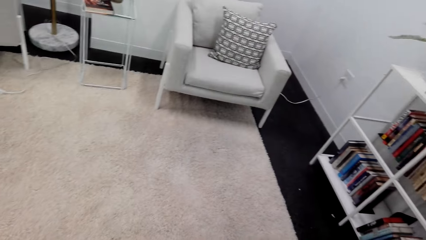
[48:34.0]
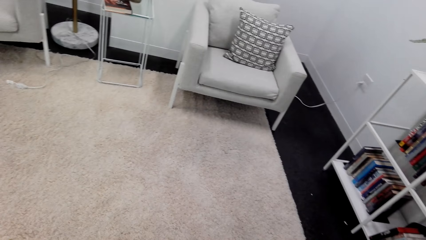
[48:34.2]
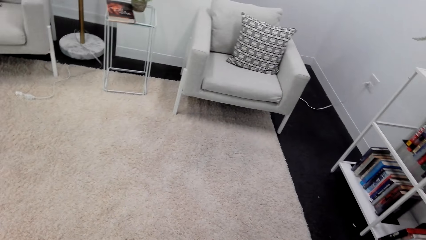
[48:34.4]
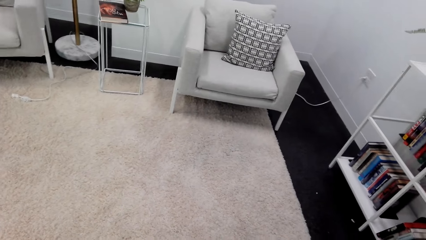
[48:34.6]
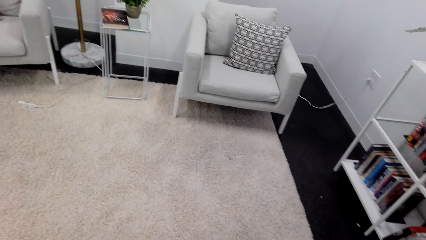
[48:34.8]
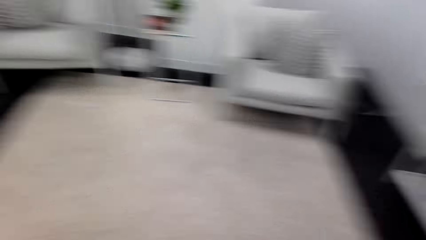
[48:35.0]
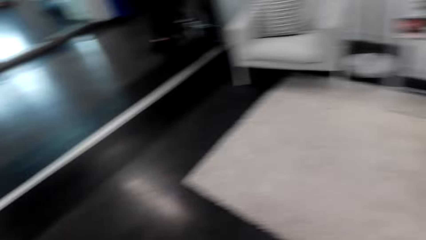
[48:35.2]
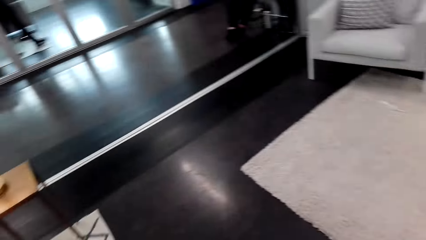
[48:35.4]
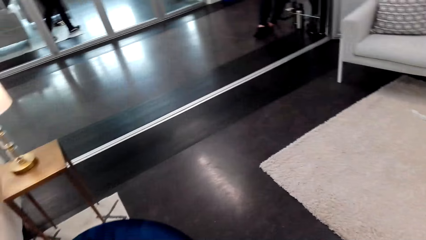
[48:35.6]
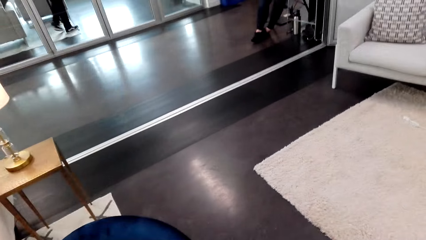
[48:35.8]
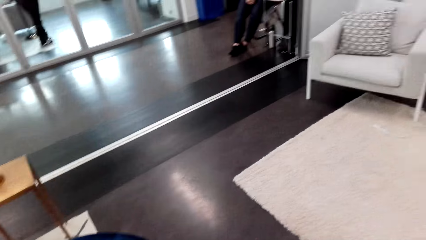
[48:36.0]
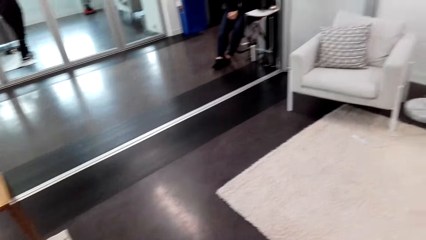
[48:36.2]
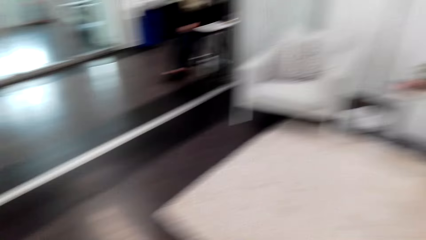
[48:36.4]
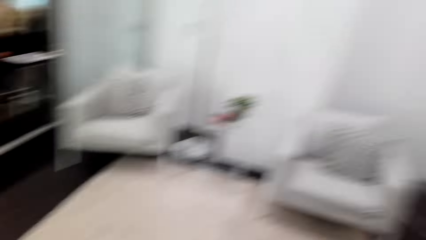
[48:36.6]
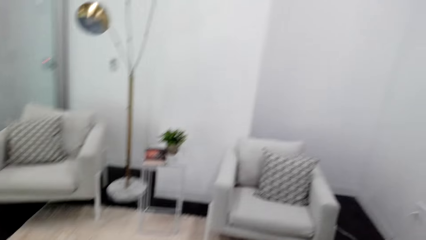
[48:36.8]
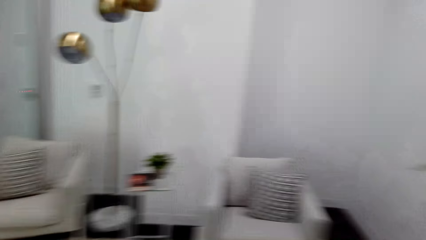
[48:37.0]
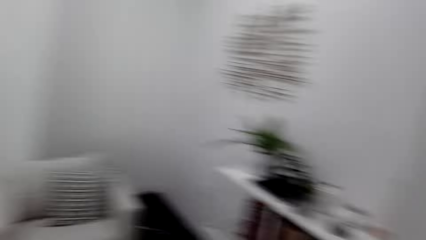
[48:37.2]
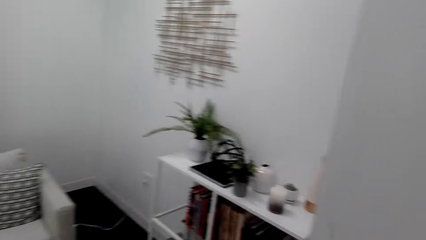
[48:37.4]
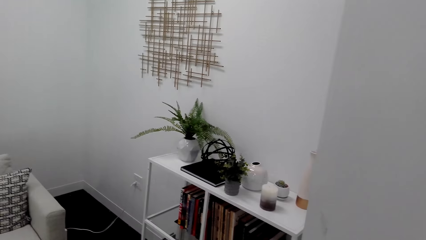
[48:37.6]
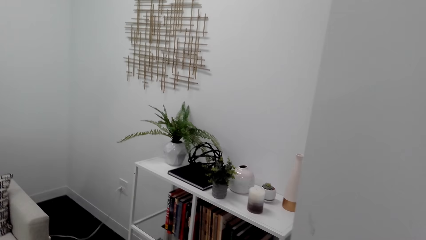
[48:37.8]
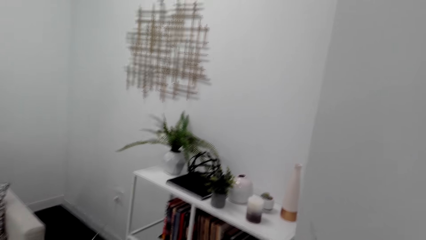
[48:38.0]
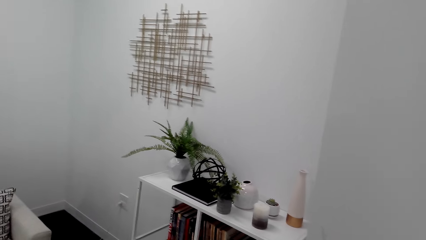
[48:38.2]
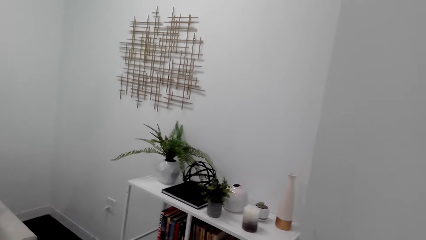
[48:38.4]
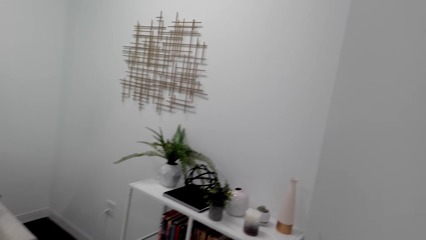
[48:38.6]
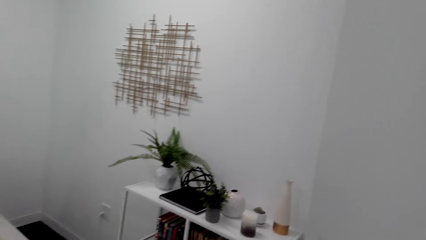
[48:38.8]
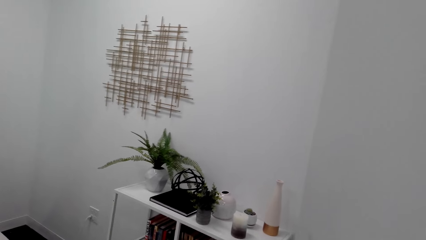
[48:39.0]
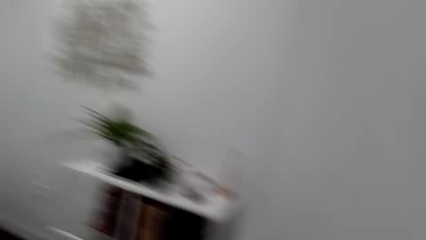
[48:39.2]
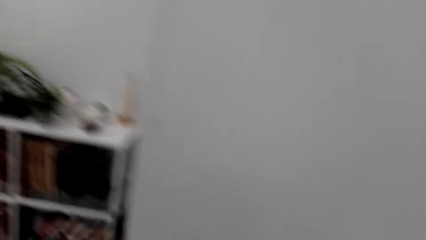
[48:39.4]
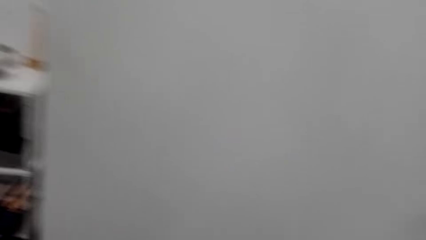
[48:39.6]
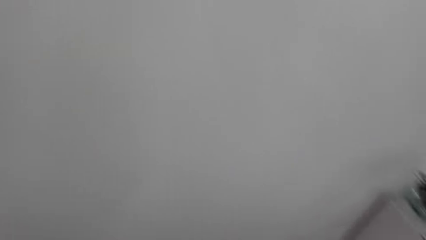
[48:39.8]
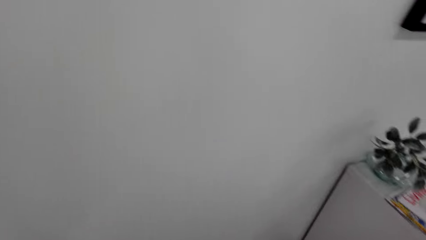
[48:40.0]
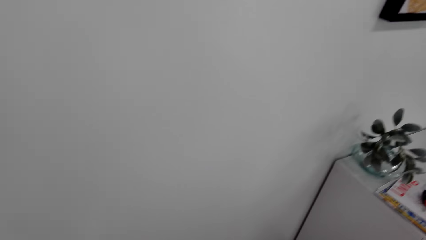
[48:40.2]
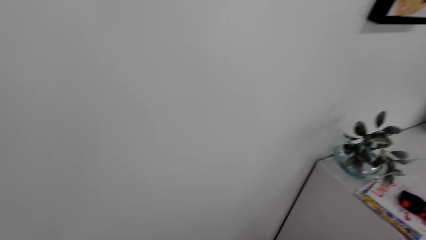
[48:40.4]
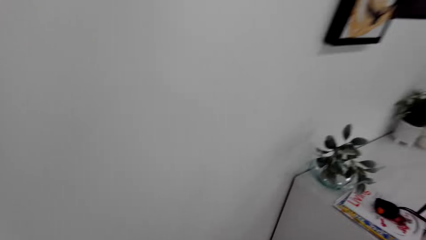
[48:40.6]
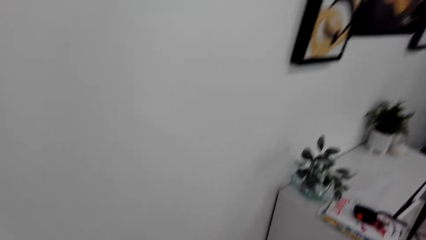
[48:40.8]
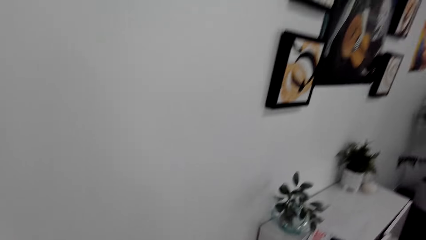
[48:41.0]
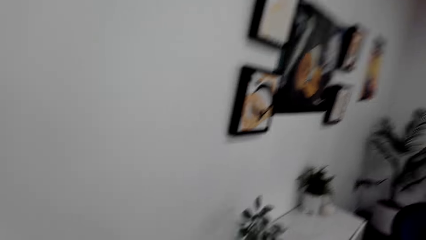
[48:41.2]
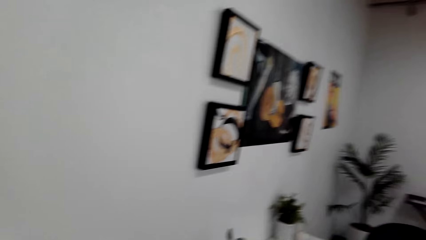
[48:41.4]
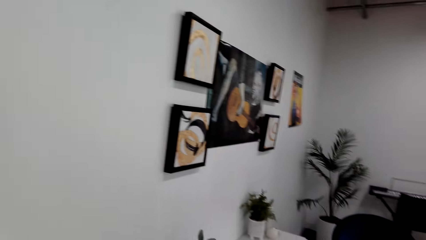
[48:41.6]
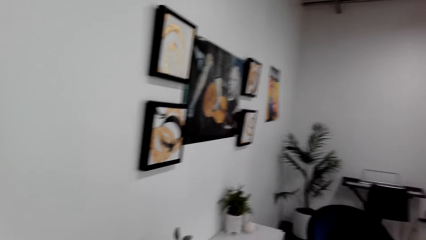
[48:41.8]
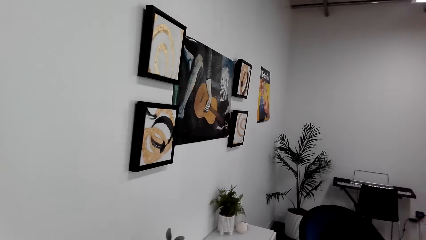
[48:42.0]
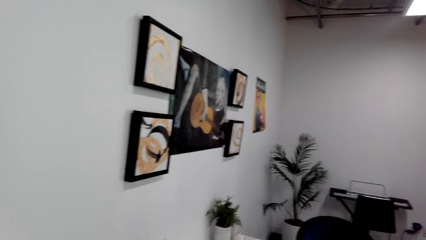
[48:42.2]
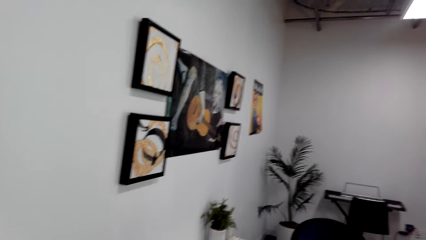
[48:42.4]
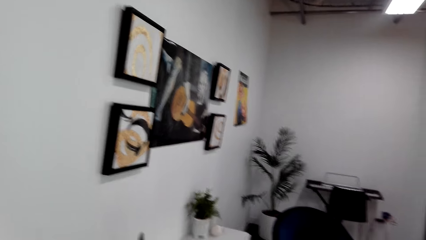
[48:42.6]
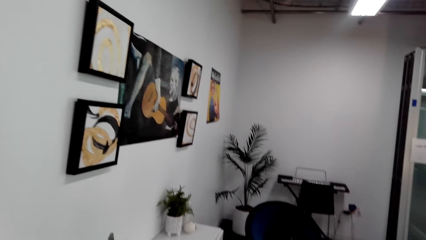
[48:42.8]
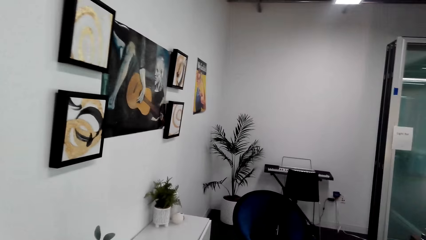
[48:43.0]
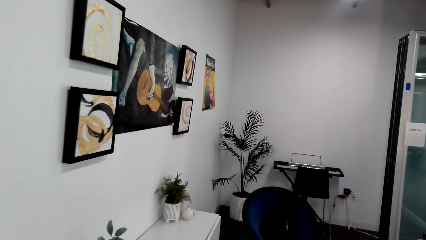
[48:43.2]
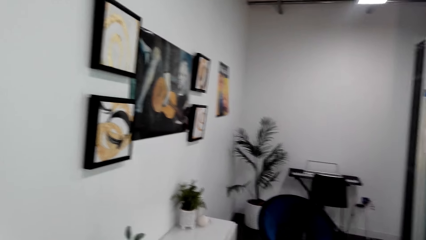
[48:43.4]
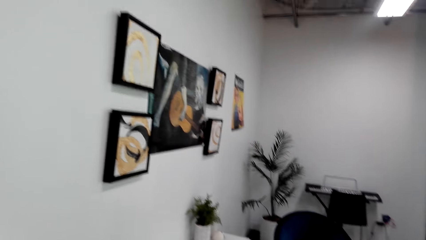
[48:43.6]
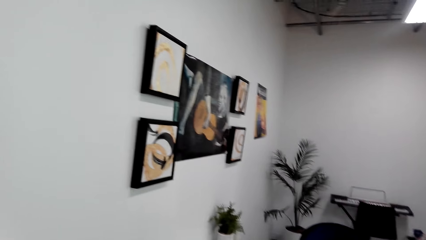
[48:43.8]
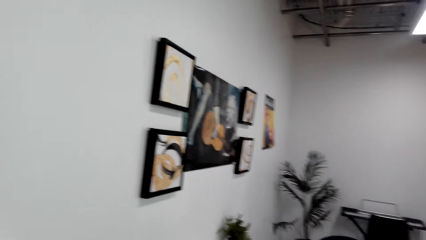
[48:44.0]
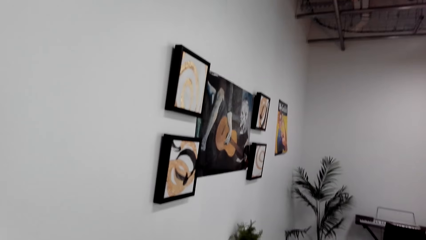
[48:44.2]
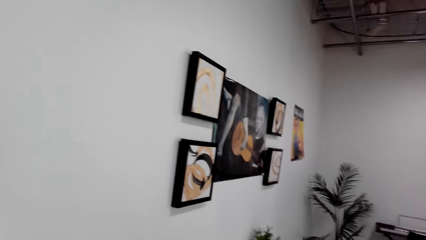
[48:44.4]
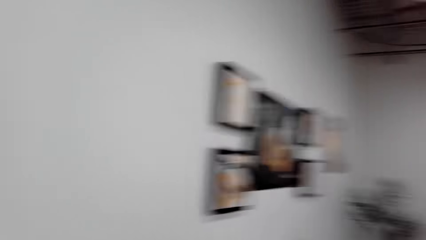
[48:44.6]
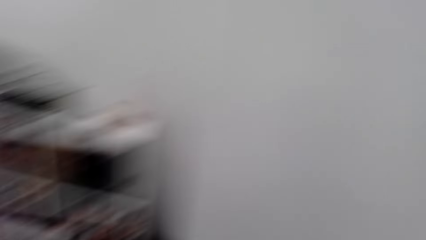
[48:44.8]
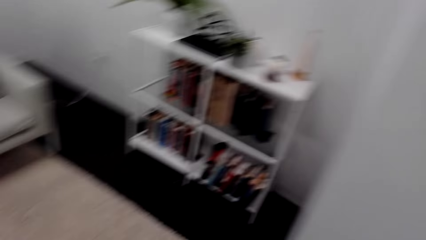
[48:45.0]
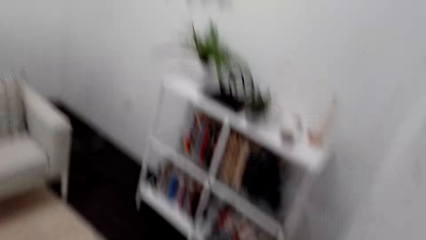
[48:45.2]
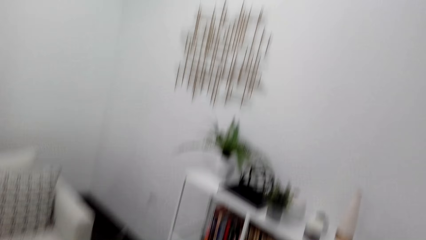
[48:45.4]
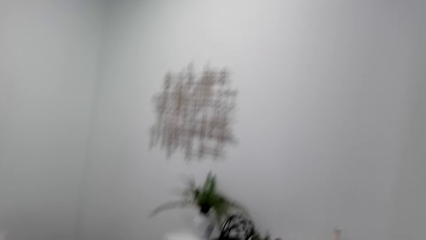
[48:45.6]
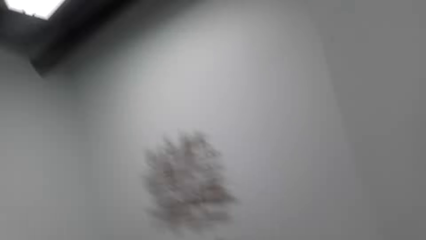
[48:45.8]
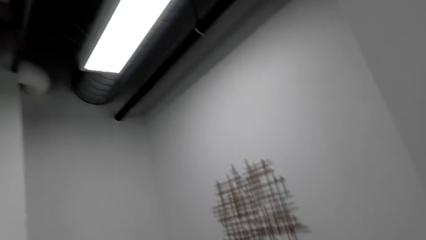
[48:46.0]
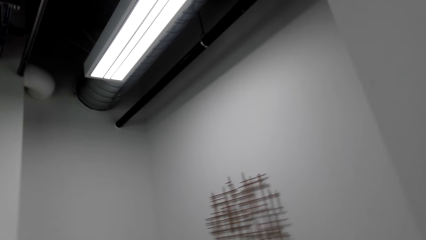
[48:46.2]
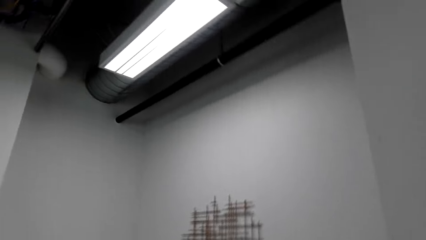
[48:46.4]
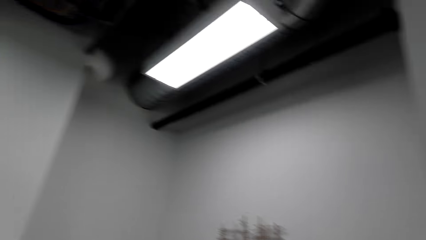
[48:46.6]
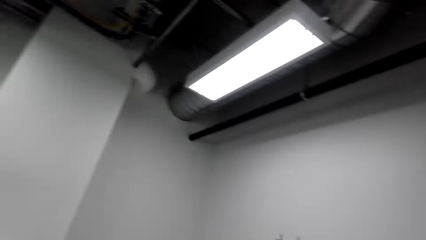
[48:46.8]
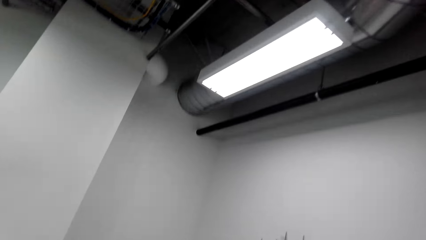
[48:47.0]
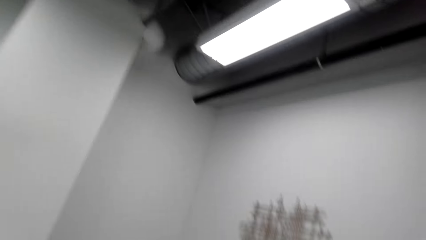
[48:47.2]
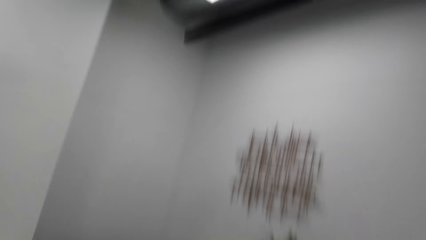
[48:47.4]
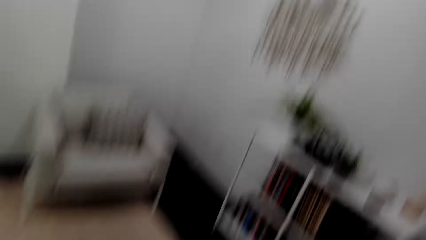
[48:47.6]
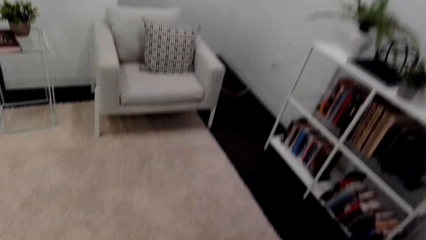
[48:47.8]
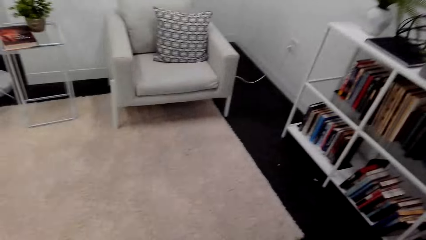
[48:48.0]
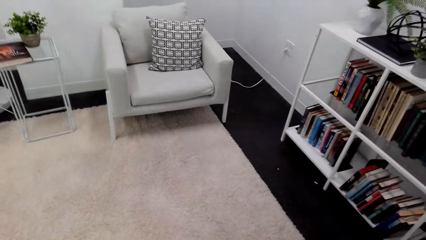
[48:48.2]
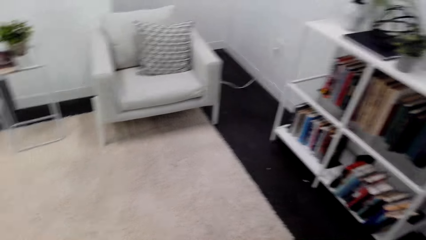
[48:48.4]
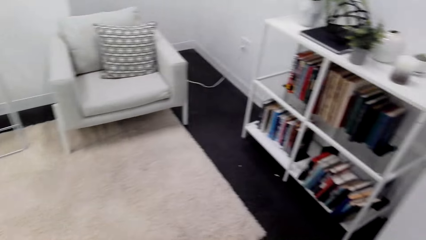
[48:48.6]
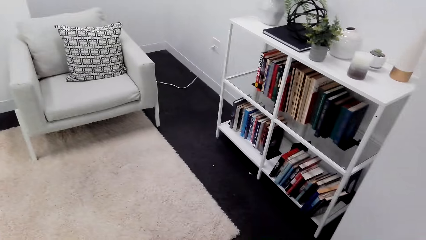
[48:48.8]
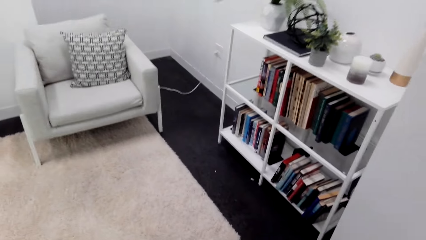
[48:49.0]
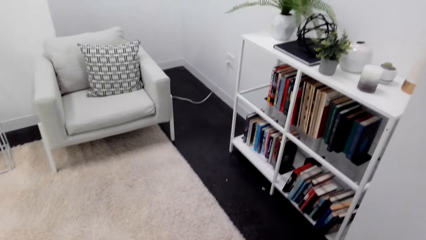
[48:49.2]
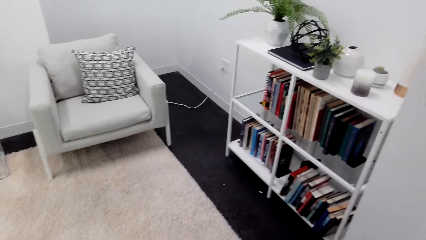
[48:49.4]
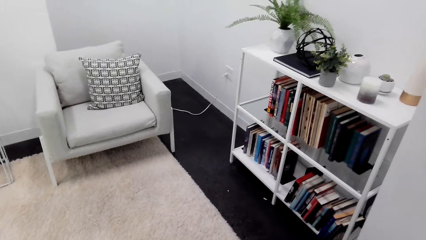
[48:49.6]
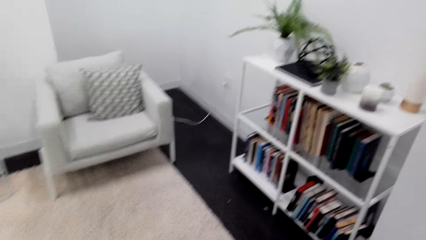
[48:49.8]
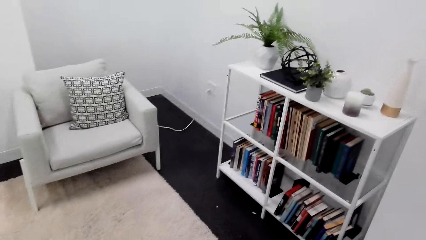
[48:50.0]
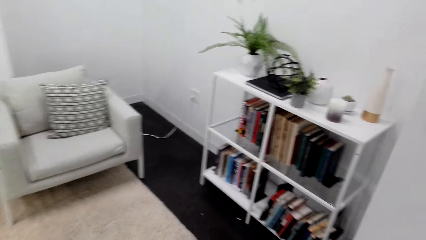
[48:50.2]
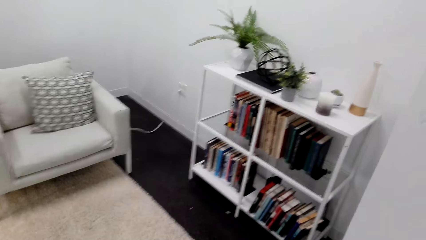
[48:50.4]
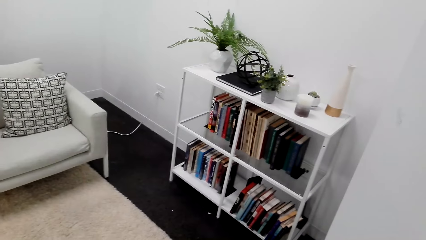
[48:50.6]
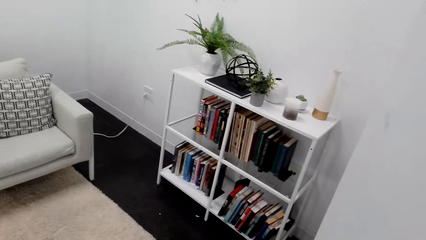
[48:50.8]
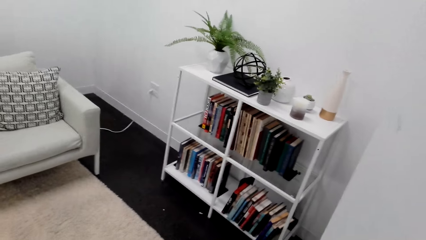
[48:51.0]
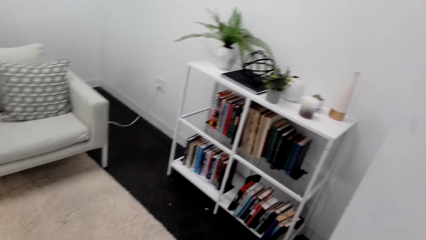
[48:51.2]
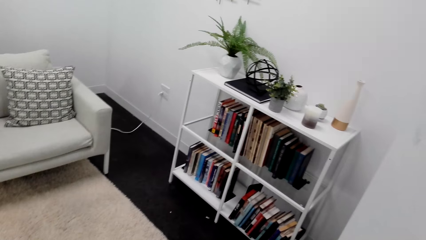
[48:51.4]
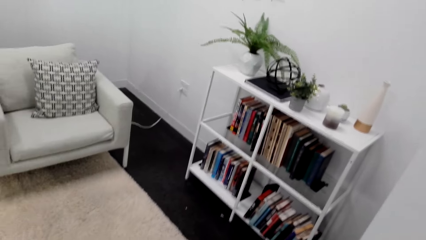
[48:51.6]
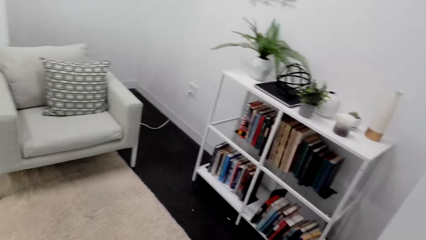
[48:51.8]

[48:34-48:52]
The camera wearer beats the drum and looks around. They beat the drum and look around. They beat the drum and look around.
